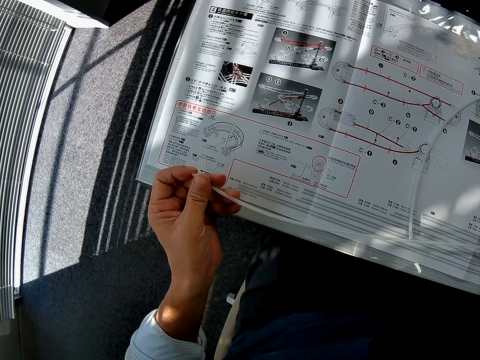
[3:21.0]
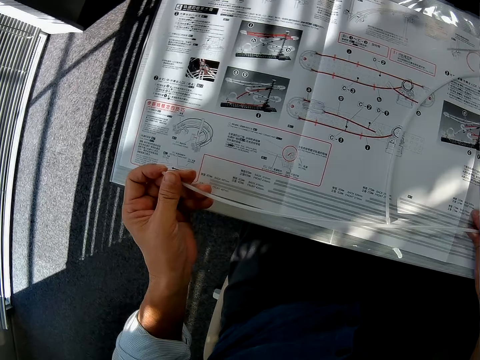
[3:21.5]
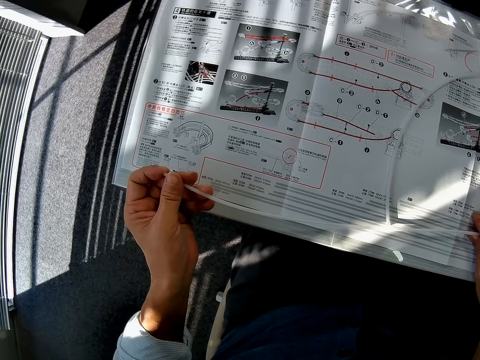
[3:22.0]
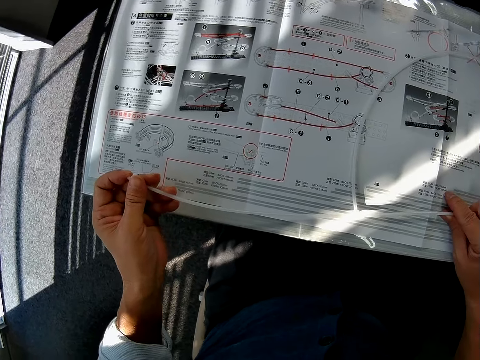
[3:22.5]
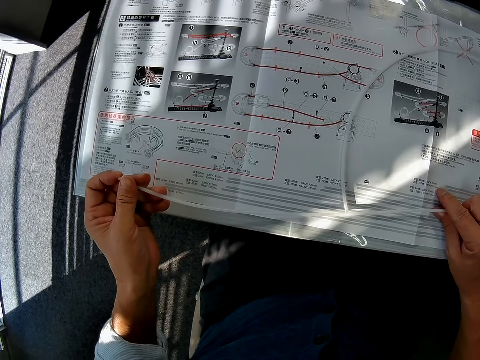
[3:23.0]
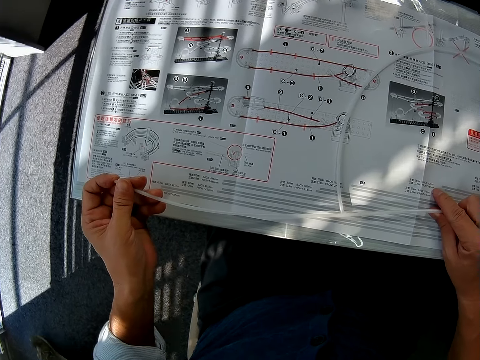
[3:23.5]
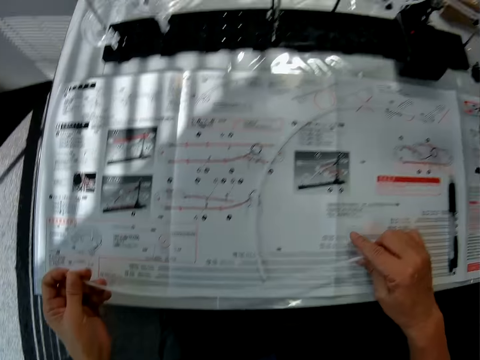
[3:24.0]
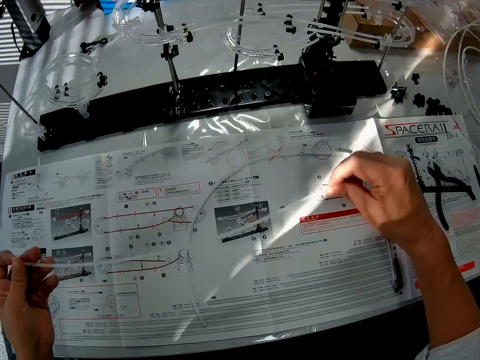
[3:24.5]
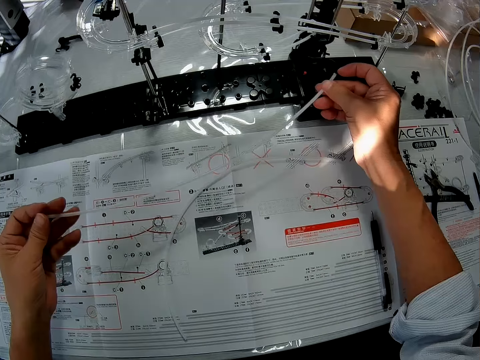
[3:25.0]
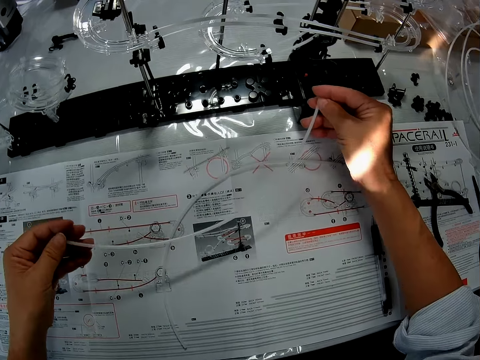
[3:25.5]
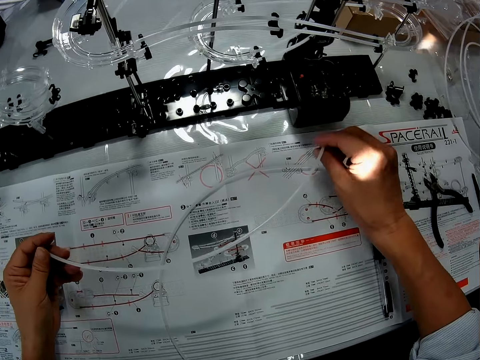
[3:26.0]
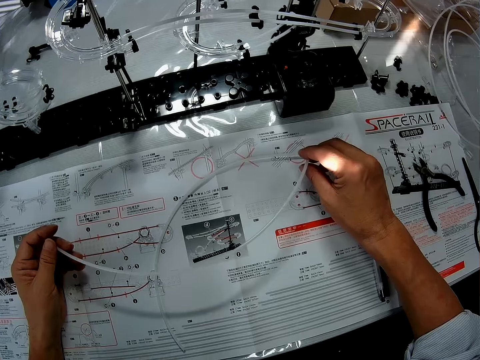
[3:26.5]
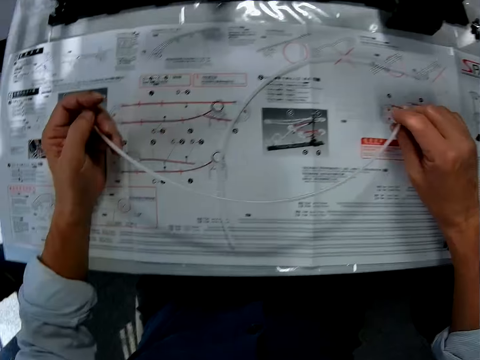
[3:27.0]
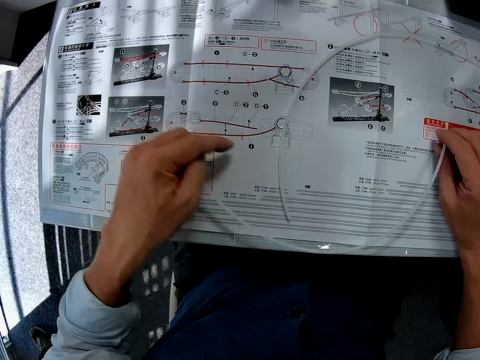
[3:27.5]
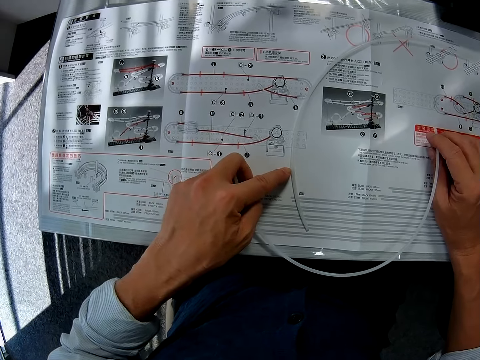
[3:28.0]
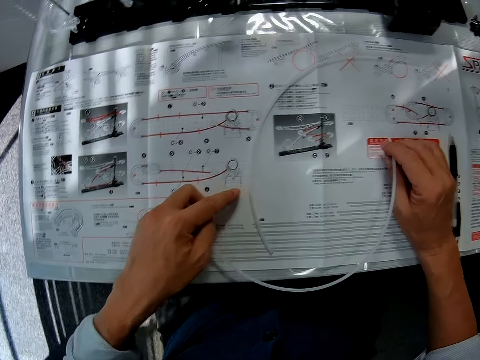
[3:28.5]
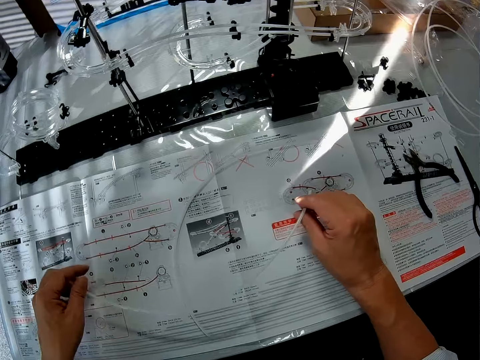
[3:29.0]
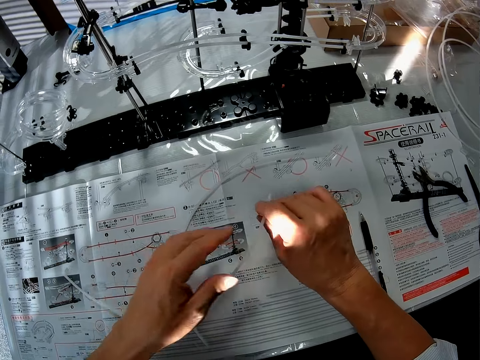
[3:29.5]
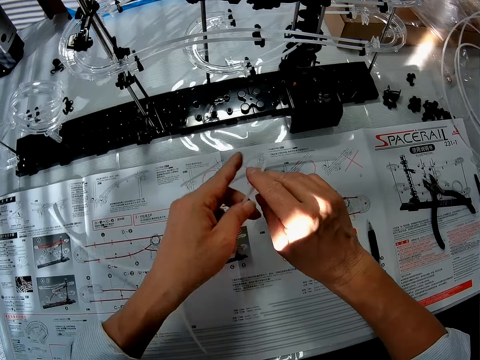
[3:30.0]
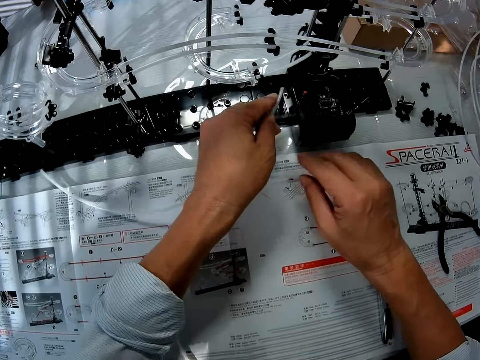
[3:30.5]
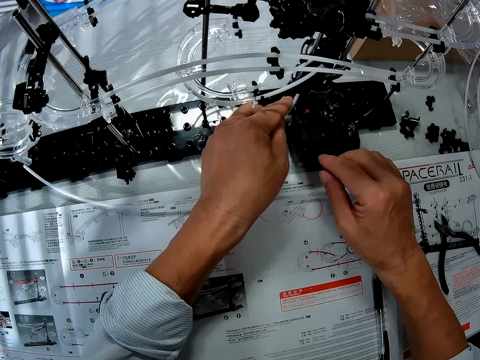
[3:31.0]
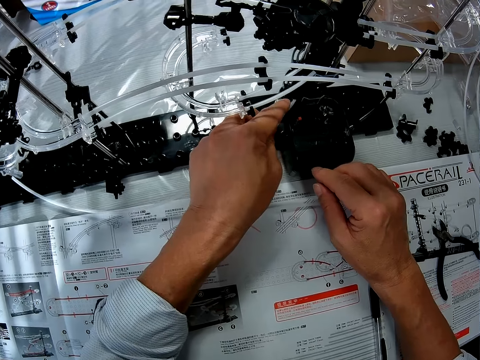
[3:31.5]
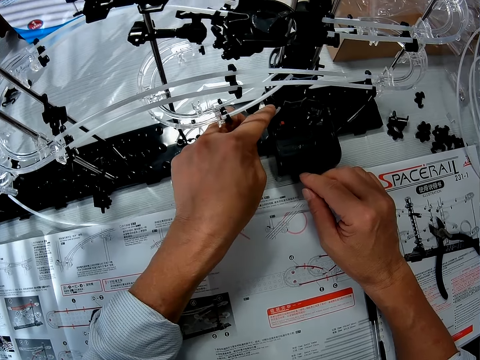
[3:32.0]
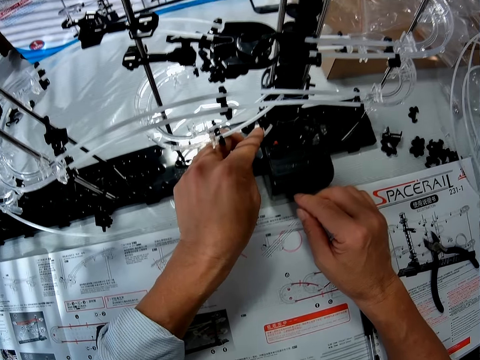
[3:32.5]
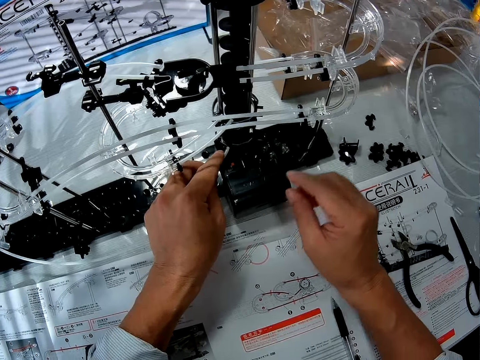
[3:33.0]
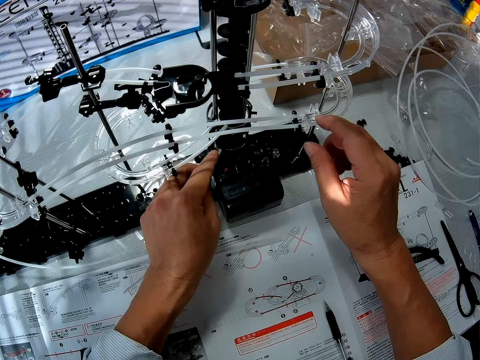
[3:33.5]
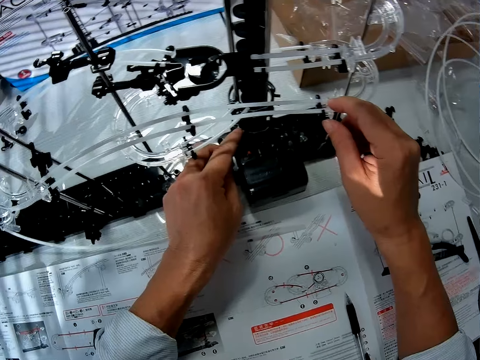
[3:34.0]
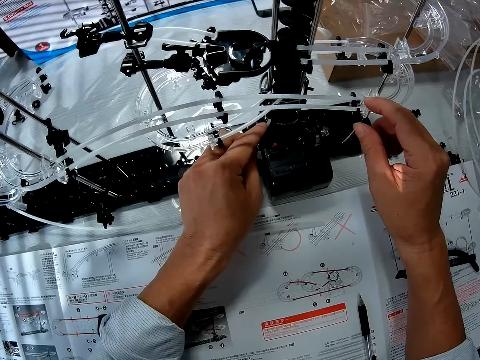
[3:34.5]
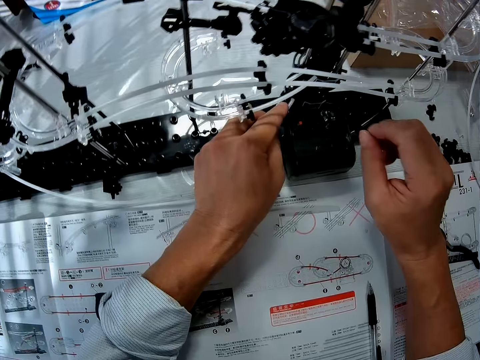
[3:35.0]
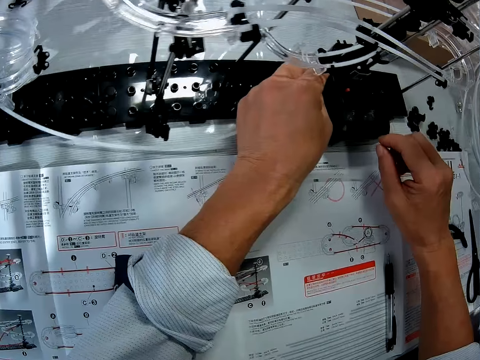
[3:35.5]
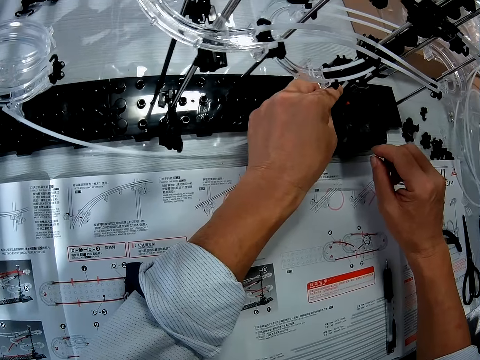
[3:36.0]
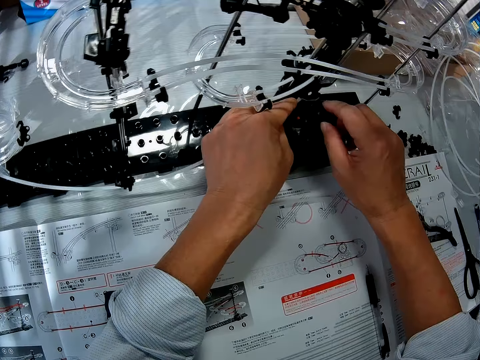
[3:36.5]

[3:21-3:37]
The camera wearer places the standard rail piece on a space rail manual. He refers to the space rail manual. He lifts the standard rail piece. He reads the instruction paper. He moves his left index finger on the space rail manual. He fits the standard rail piece on a start part. He holds the standard rail.

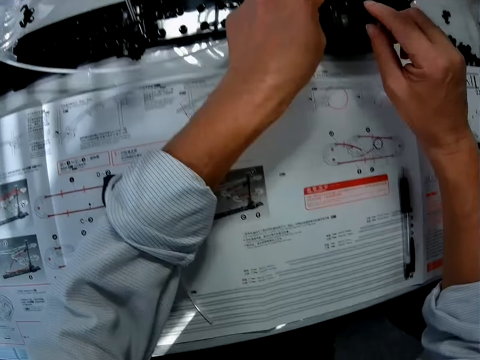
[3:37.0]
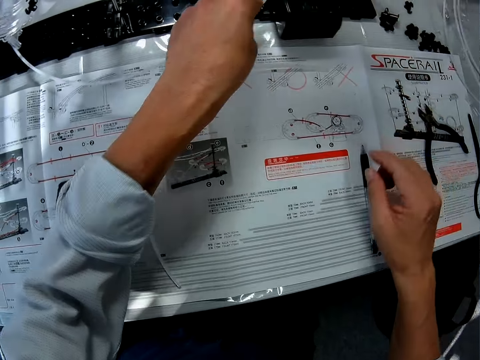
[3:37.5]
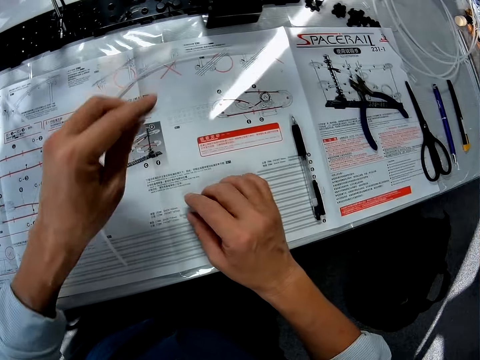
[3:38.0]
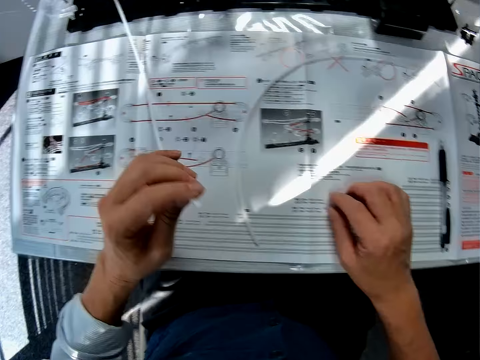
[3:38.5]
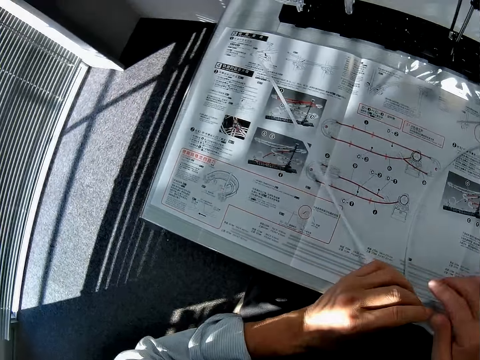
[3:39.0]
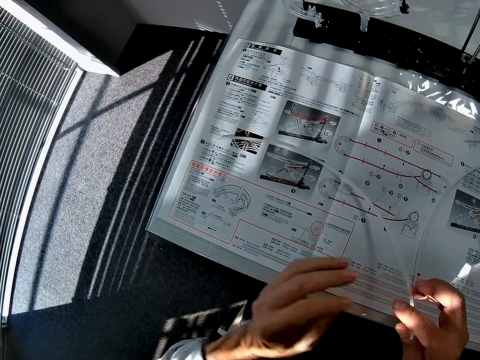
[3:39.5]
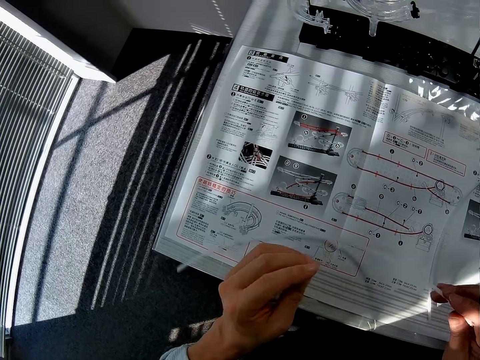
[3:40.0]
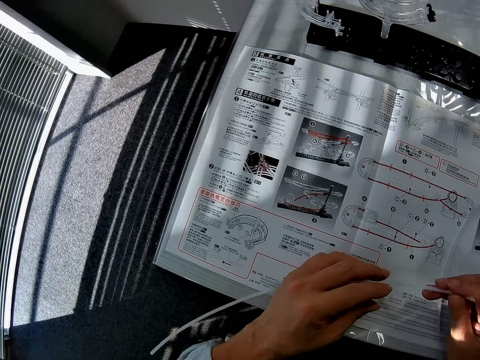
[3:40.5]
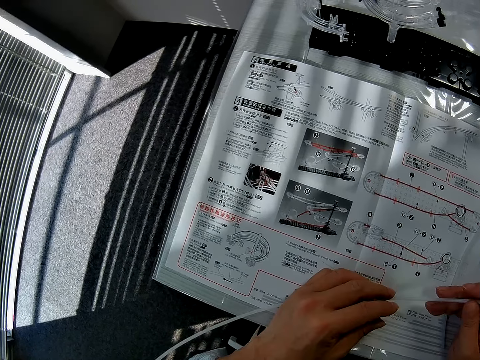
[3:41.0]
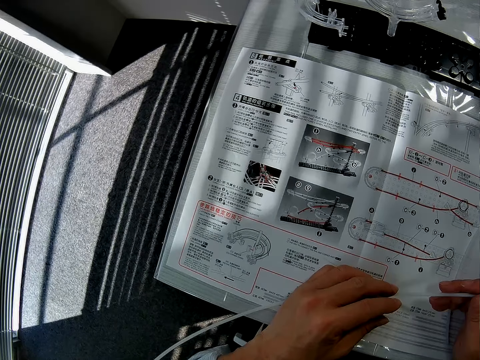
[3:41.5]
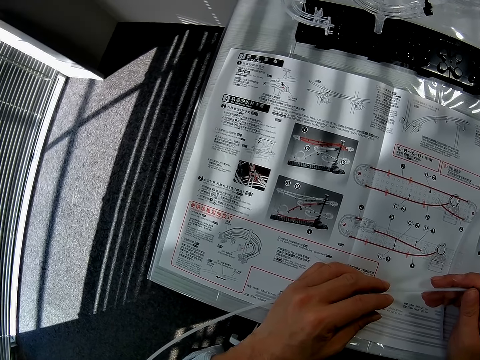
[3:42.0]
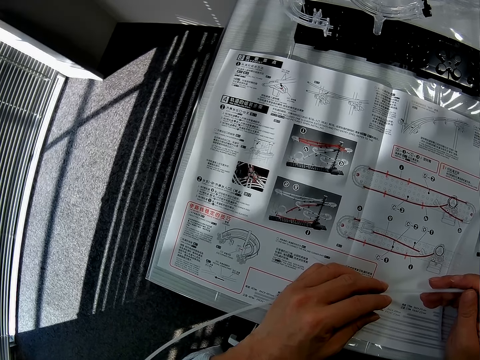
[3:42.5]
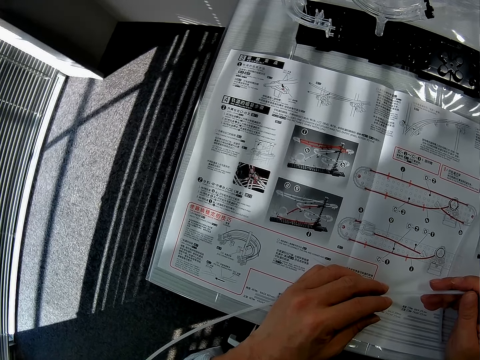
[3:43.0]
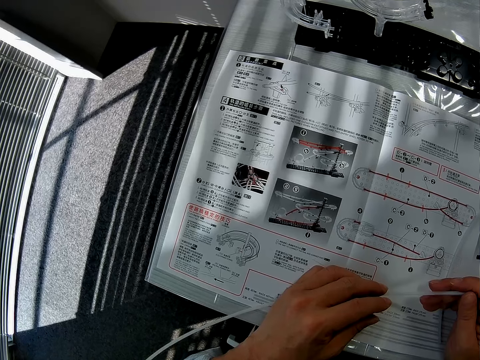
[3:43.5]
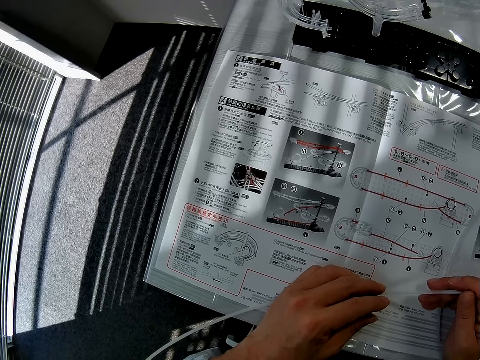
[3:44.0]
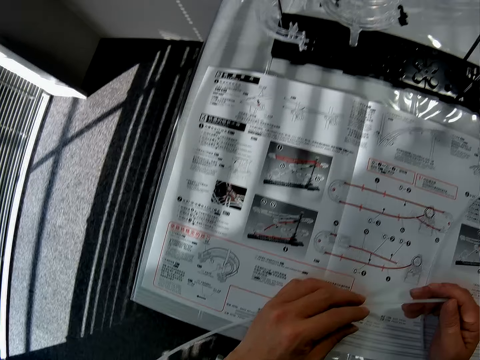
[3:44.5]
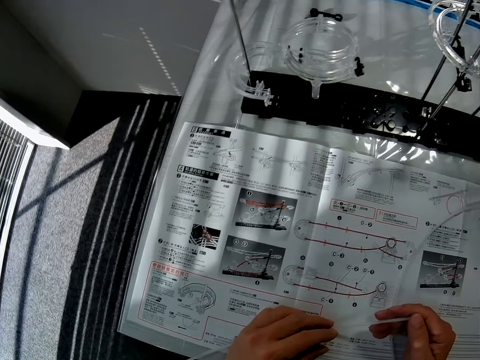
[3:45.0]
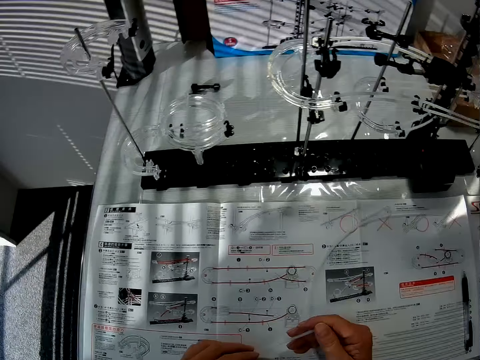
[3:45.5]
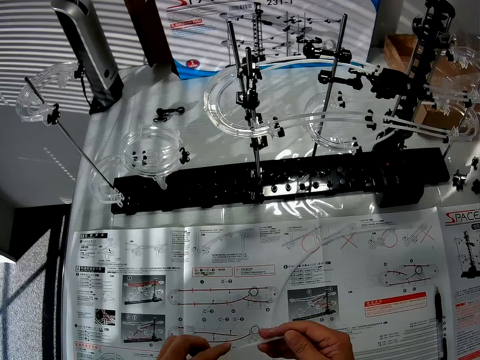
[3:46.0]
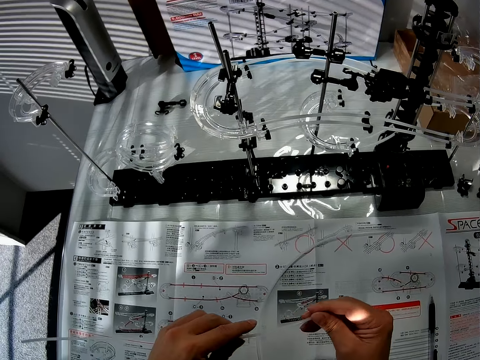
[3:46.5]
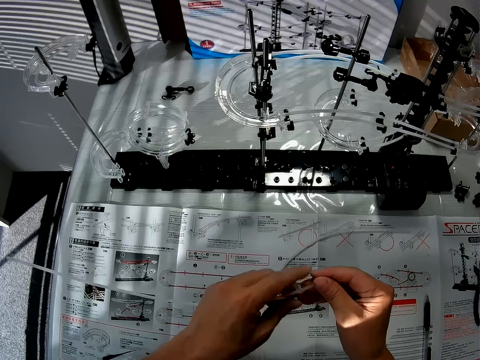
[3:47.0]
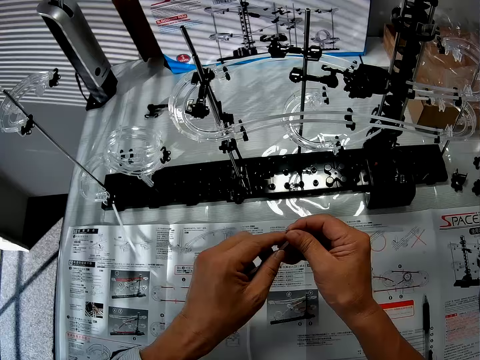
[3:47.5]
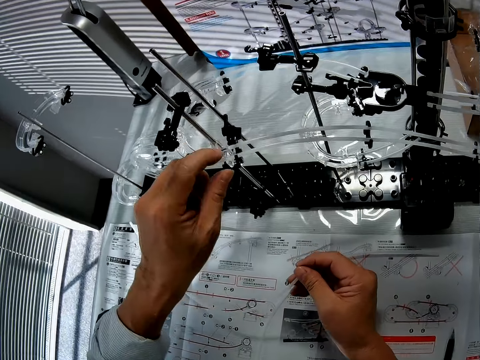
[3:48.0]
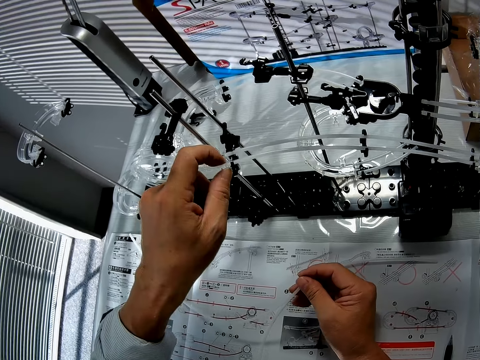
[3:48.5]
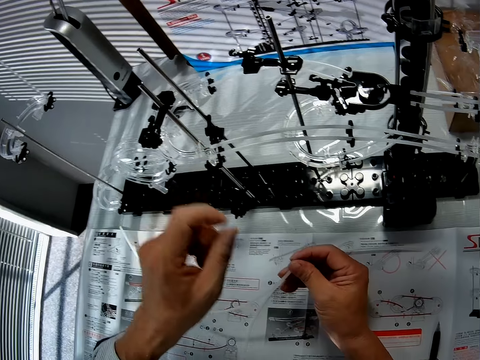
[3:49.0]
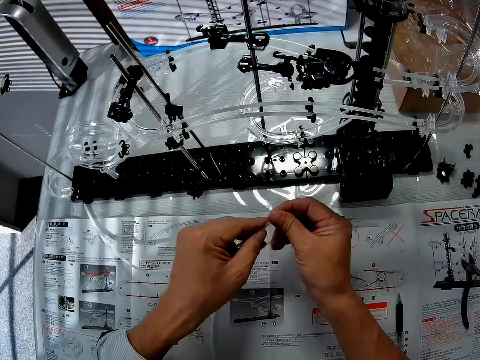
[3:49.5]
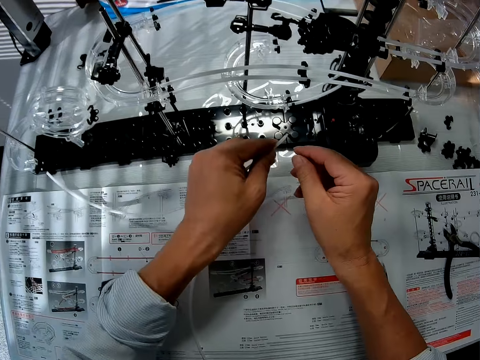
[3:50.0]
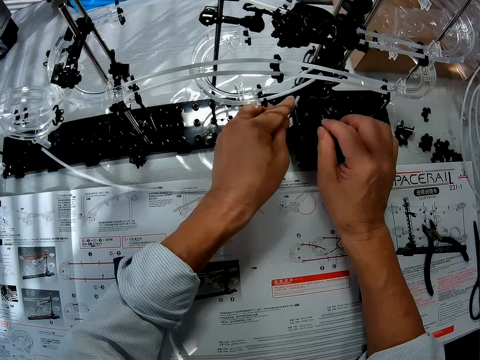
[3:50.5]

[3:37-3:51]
The camera wearer fits the standard rail piece on a start part. He removes the pipe from the space rail. He holds the standard rail piece and moves the standard rail piece on a space rail manual. He places his hands on the space rail manual. He refers to the space rail manual. He looks at the space rail. He touches the standard rail.
